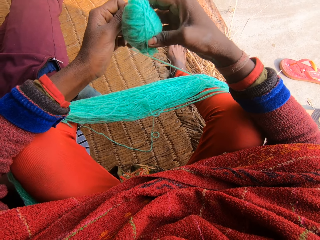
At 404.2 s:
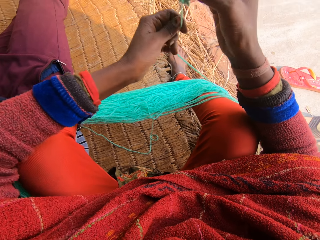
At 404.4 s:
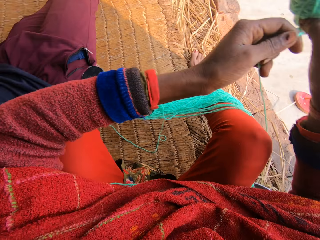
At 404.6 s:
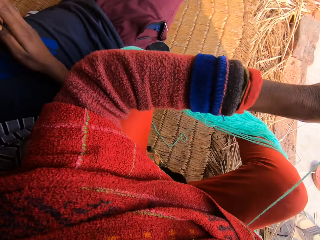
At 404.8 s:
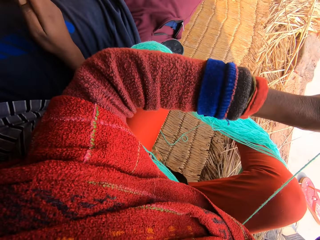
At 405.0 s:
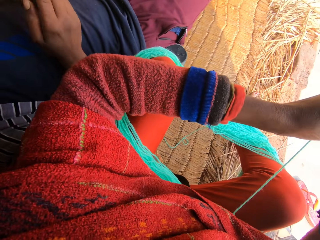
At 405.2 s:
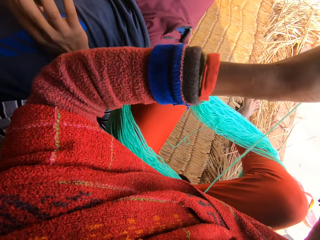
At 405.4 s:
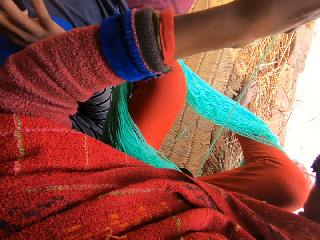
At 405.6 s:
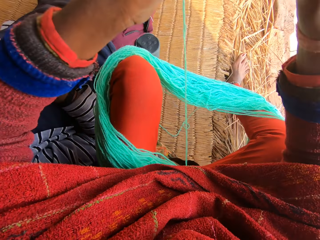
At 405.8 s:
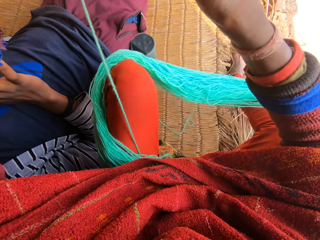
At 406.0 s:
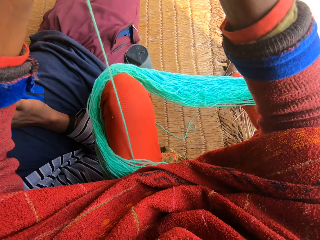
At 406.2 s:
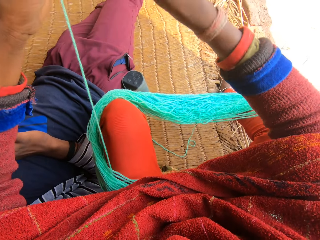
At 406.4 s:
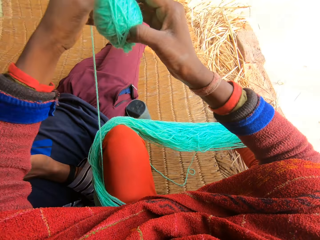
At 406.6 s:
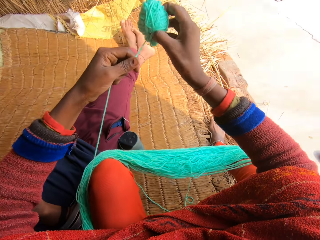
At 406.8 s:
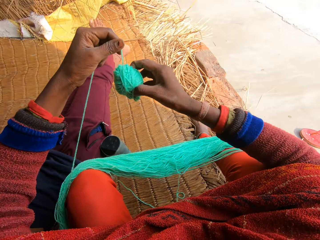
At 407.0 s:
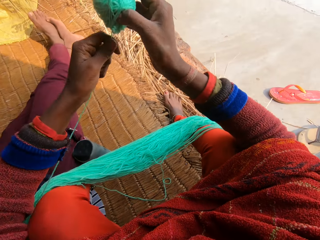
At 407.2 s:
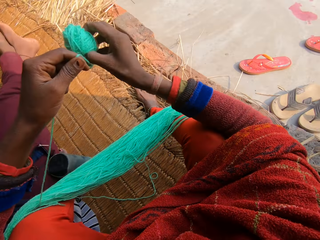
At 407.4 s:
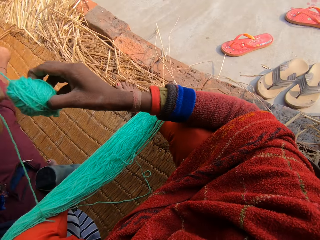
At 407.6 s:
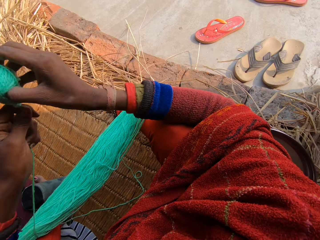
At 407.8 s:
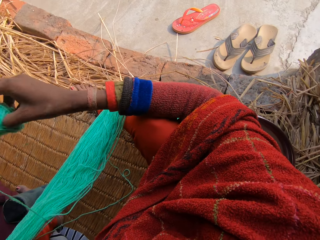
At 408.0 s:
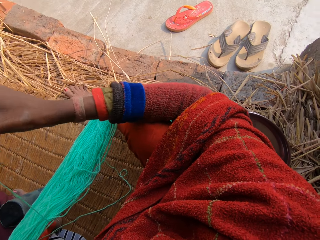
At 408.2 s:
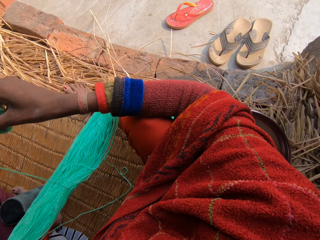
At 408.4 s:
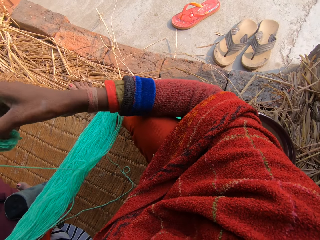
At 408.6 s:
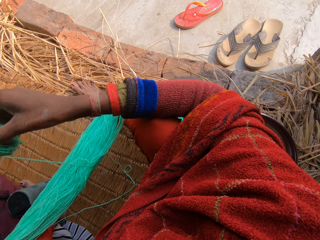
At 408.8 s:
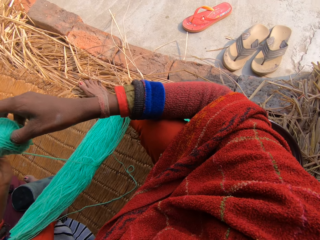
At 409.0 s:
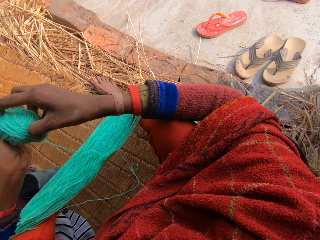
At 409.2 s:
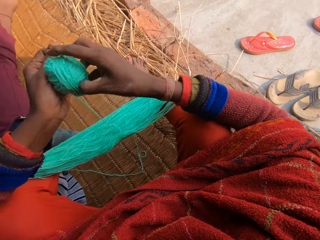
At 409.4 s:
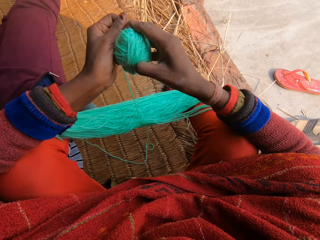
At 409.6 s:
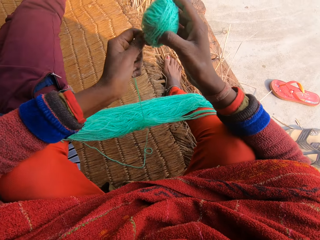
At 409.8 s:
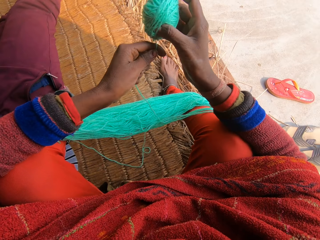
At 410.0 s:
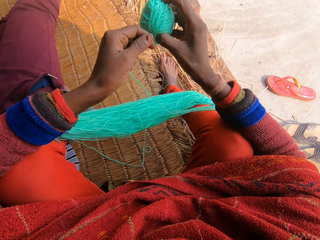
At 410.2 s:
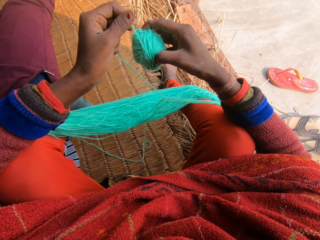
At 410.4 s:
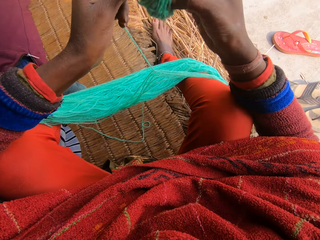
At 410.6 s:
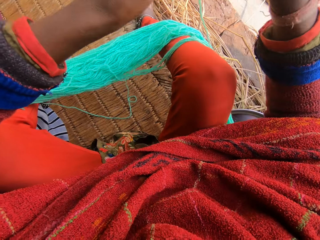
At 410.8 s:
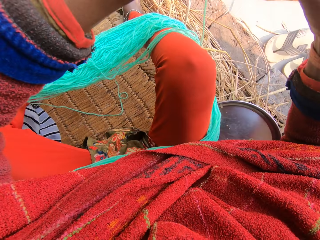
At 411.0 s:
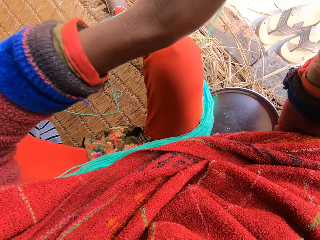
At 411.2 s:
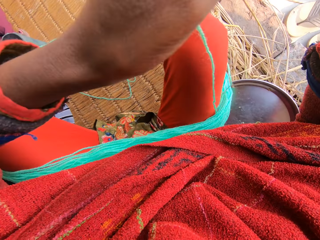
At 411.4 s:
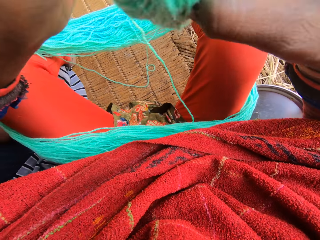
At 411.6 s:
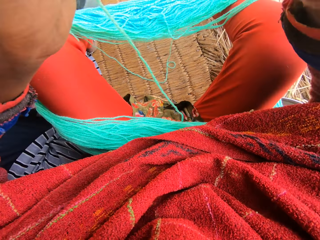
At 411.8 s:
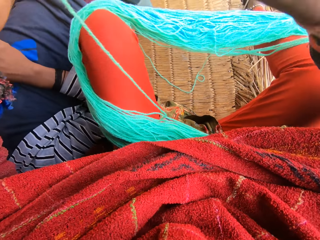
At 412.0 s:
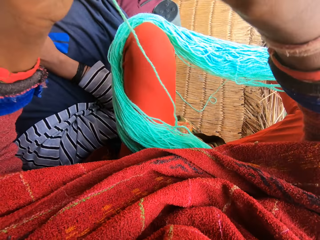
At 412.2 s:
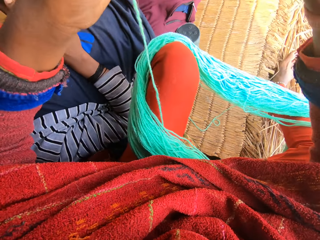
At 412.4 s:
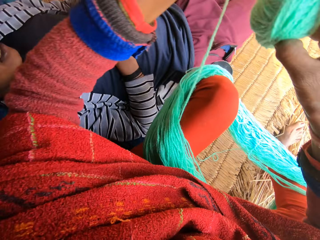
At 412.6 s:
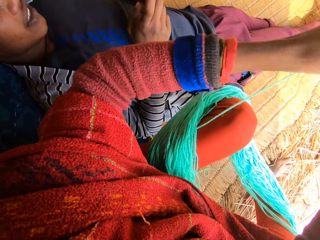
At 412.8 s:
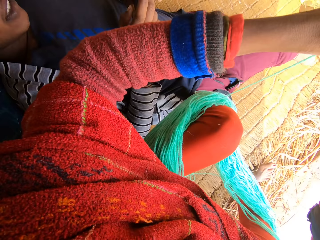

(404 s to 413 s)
The camera wearer looks around. They roll the threads.

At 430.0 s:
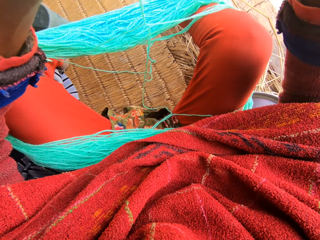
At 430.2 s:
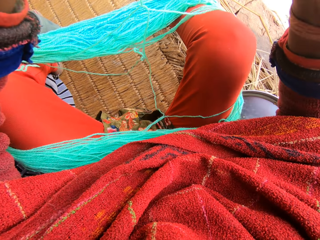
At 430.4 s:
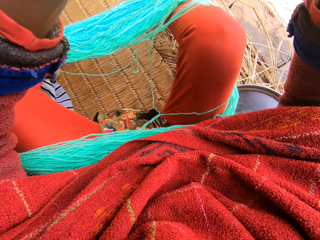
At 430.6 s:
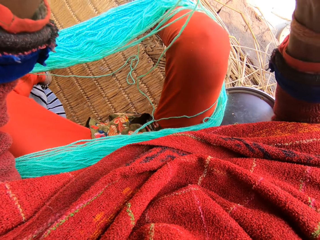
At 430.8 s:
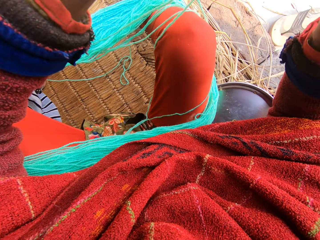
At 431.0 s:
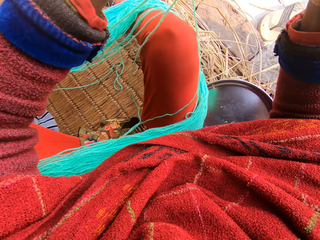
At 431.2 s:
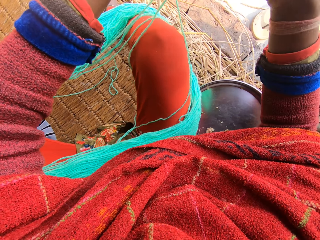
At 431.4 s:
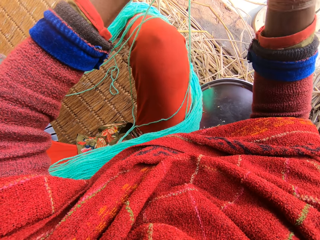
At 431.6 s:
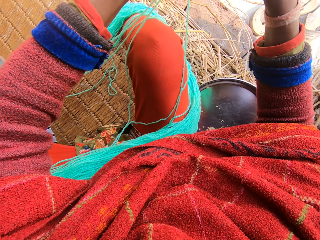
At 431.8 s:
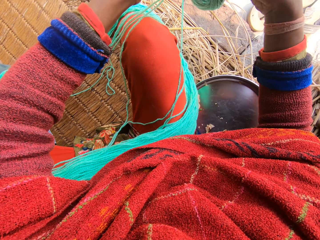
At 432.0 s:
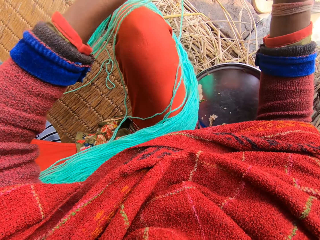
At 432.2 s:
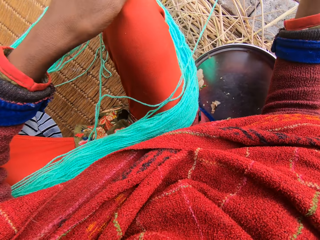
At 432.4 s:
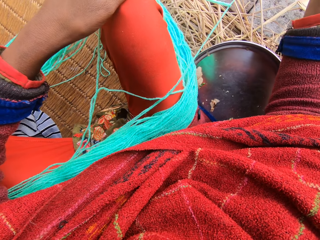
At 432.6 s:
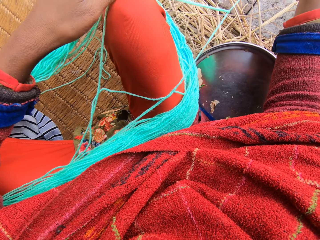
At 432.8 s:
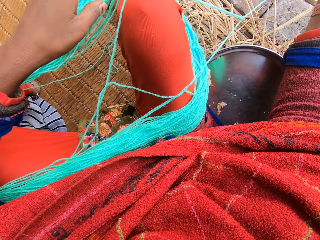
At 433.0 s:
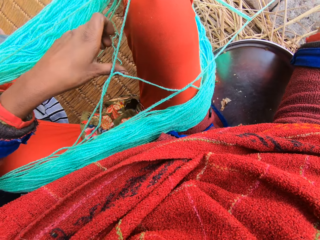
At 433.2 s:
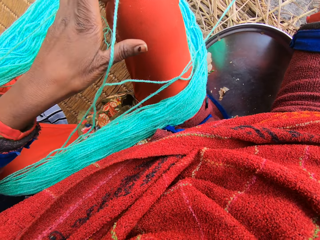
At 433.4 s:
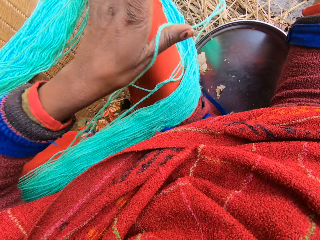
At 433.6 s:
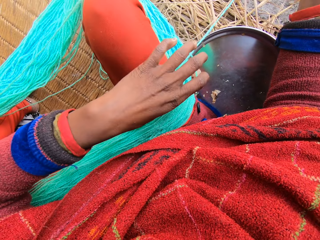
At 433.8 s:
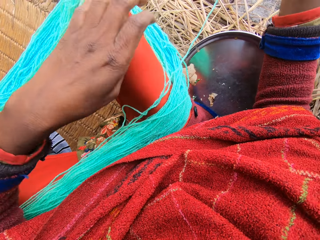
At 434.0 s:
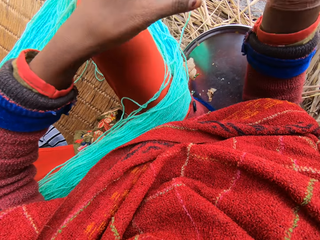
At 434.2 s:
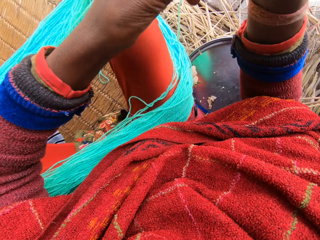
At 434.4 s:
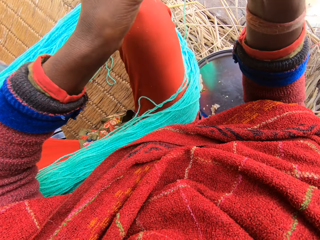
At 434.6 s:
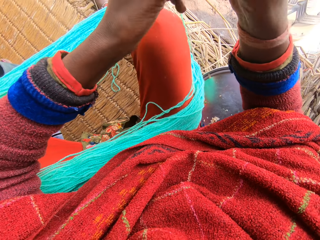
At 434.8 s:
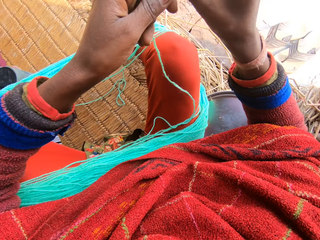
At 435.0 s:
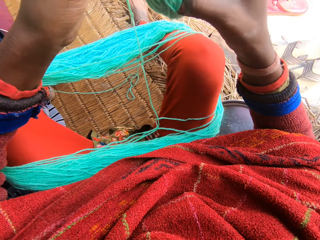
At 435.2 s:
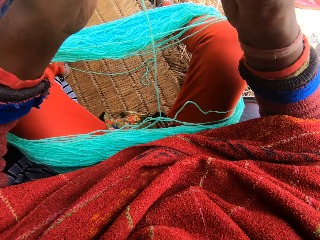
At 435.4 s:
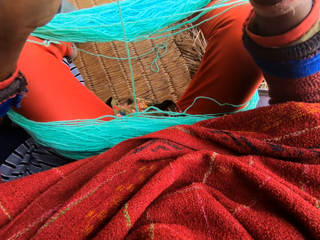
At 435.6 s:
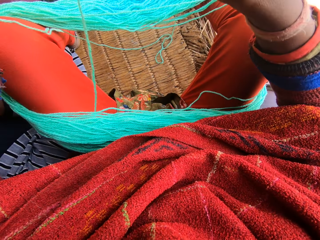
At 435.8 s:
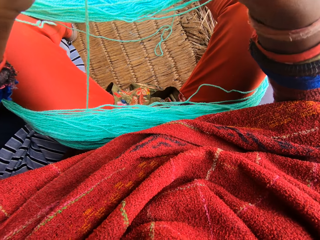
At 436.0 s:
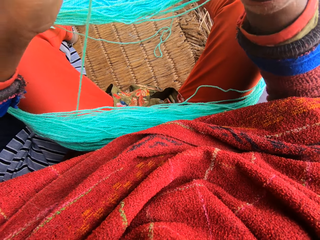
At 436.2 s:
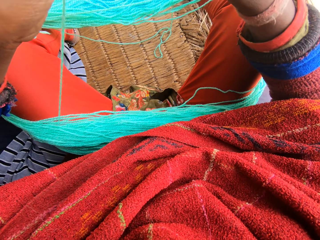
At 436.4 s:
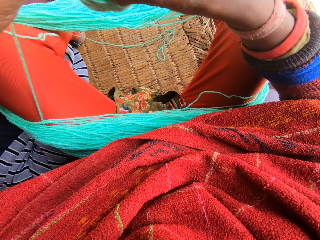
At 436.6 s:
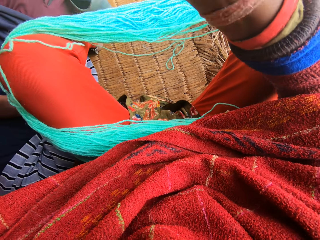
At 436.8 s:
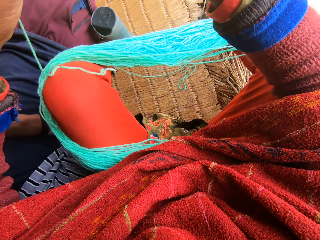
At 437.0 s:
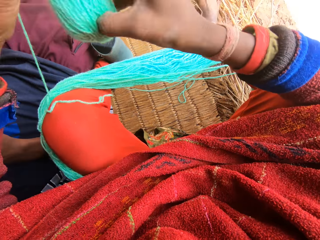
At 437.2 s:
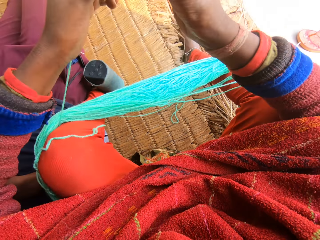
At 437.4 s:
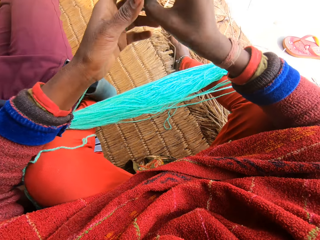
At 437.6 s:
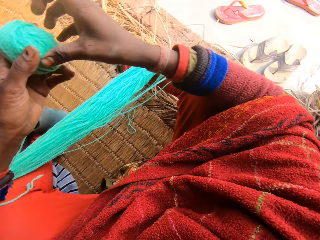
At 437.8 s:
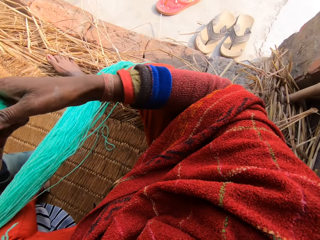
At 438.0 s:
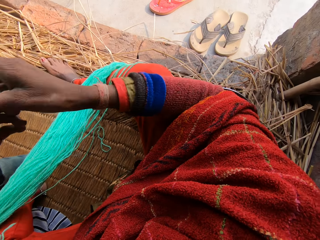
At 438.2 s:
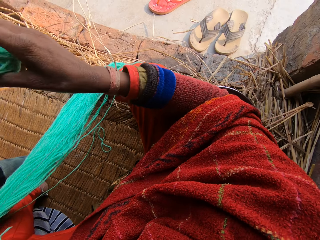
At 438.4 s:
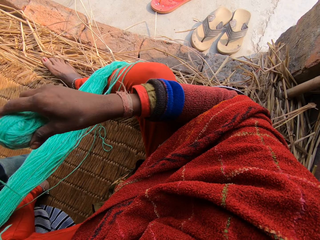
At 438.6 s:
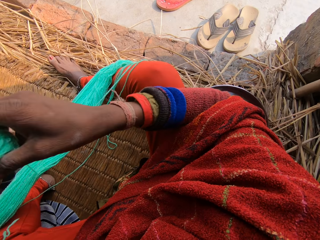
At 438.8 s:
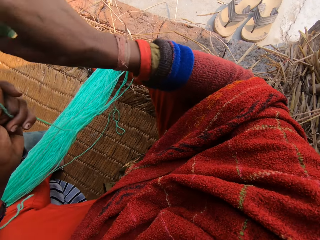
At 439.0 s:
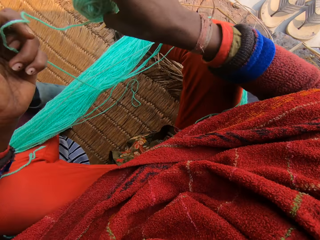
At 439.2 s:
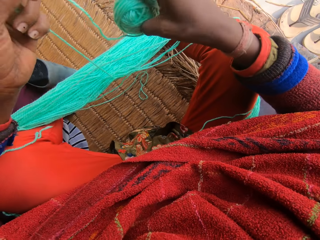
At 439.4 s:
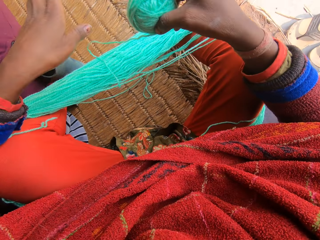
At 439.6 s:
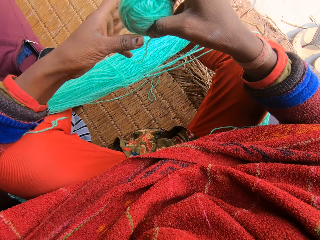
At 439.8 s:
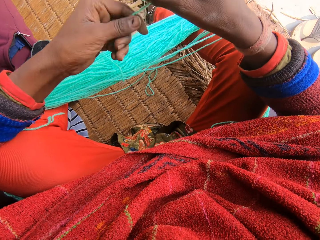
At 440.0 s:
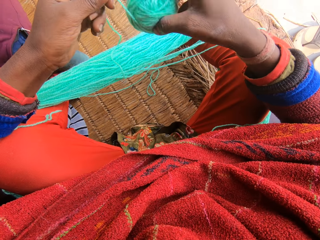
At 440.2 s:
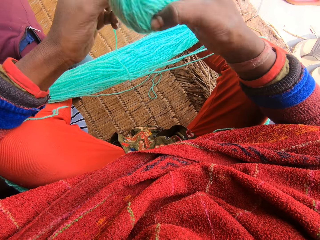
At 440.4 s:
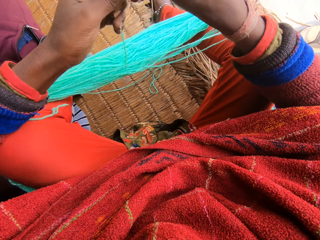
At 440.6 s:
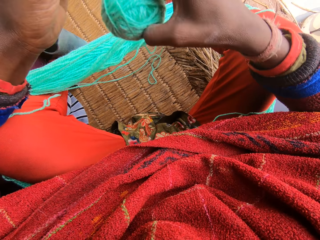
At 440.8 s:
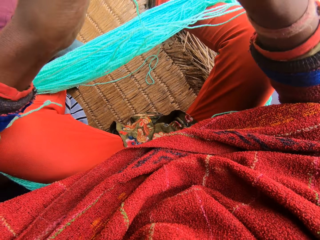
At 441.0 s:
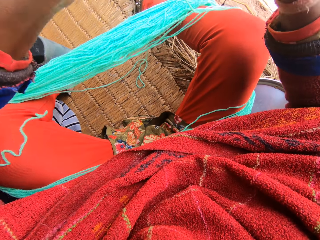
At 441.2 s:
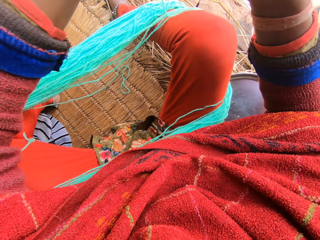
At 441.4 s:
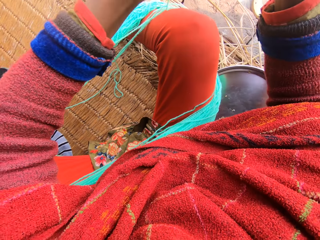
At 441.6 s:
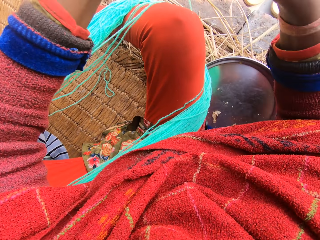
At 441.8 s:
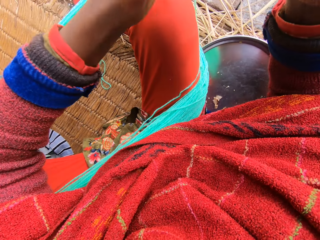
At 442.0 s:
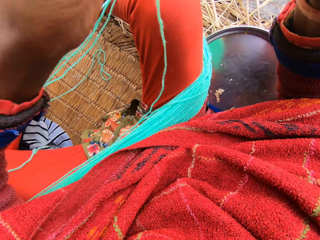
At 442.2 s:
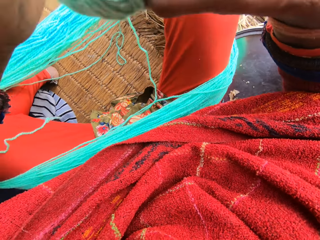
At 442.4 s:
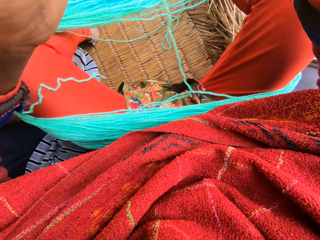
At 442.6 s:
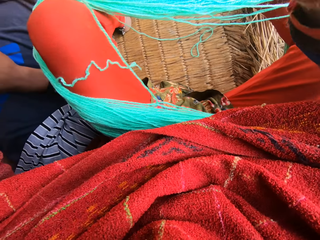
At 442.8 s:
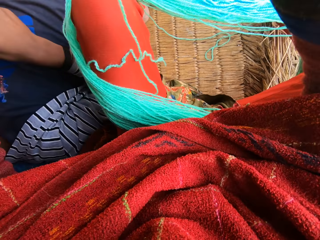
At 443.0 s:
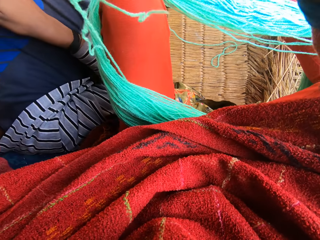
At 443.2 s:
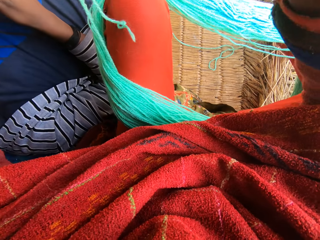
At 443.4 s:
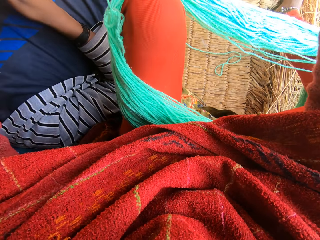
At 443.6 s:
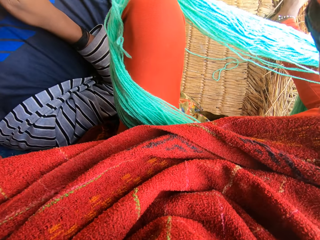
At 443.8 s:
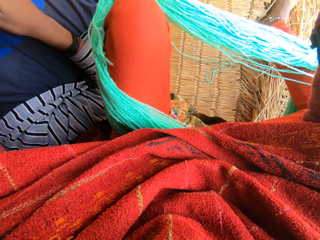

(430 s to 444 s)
The camera wearer adjusts the wool. They pull the threads. They reel the wool.
